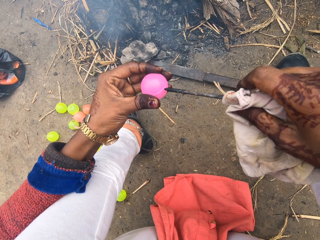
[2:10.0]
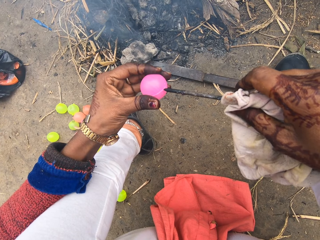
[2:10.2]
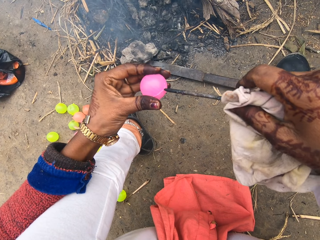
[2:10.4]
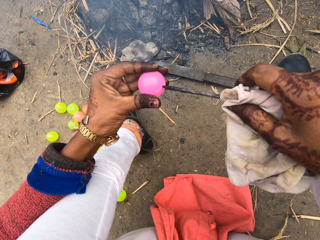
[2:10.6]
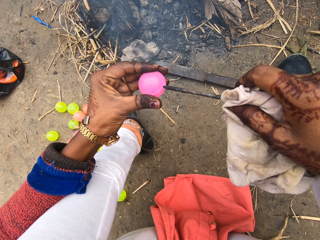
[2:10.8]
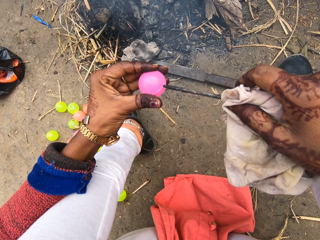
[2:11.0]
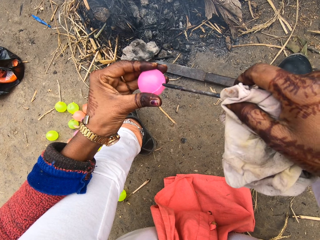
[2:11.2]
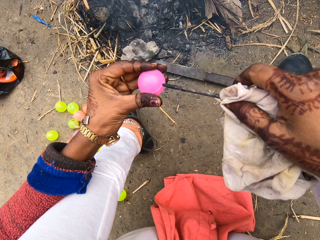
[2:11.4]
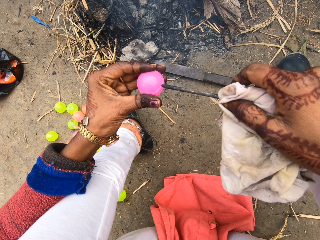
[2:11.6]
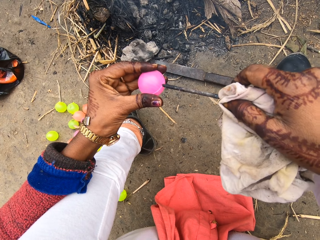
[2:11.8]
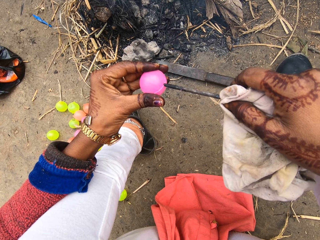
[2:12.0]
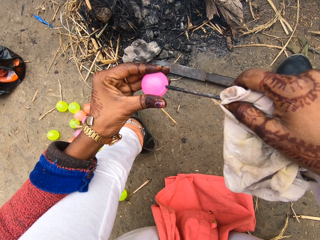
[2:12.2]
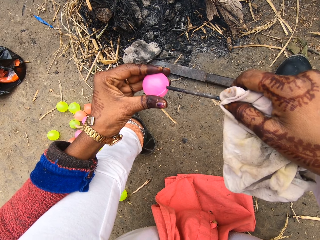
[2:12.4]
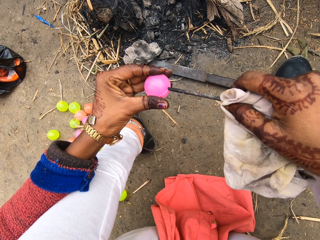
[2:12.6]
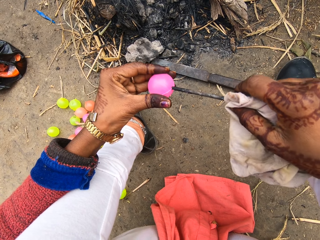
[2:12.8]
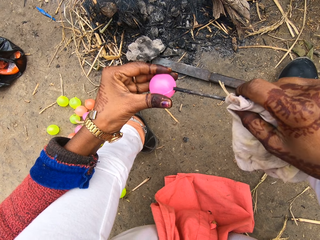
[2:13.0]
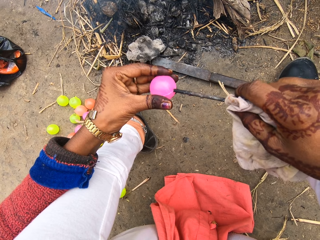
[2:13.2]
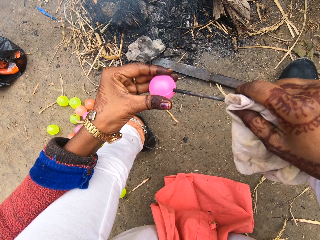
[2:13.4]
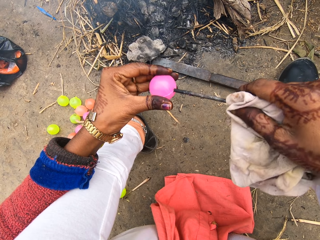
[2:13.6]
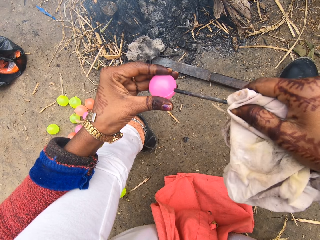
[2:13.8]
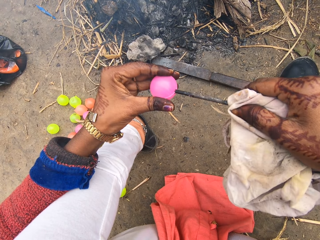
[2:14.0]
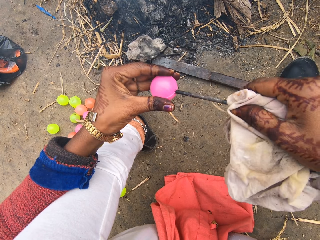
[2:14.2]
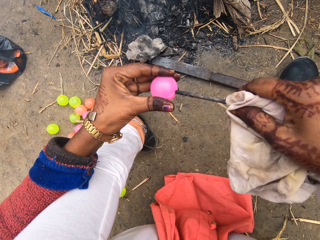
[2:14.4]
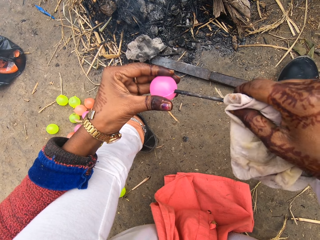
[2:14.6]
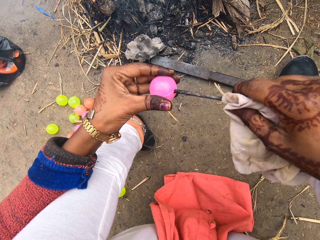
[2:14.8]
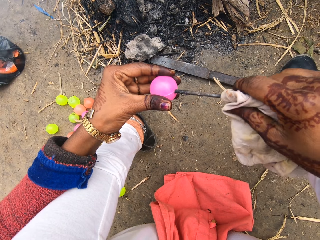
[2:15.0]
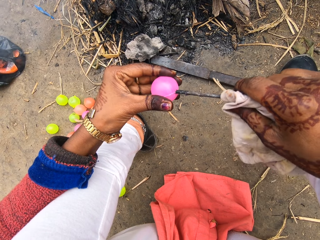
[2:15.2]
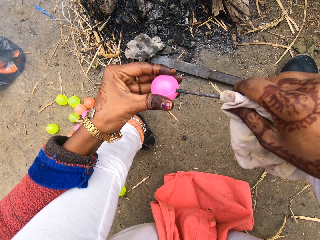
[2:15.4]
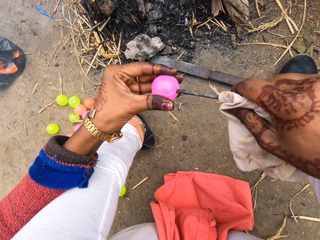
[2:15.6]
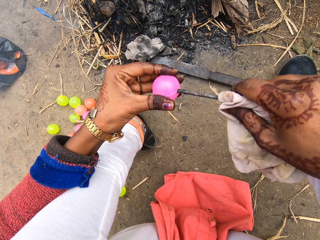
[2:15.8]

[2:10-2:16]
The camera wearer inserts the nail in the chi ball.

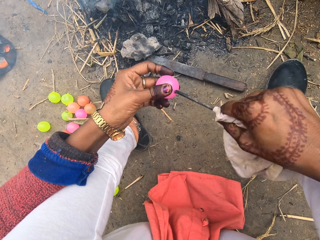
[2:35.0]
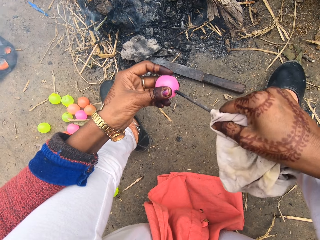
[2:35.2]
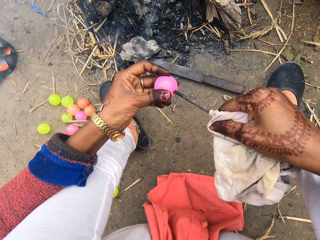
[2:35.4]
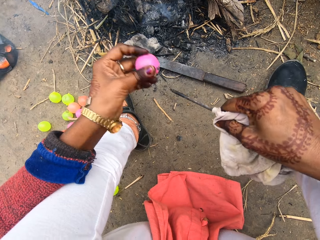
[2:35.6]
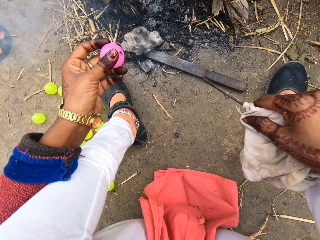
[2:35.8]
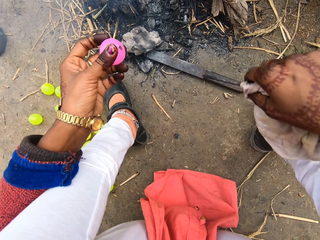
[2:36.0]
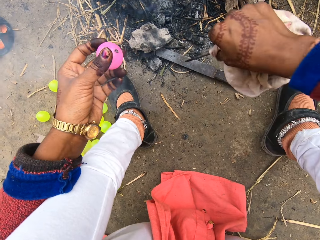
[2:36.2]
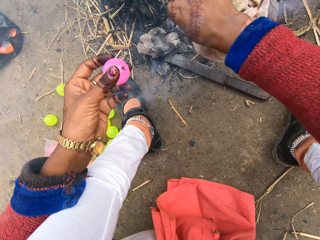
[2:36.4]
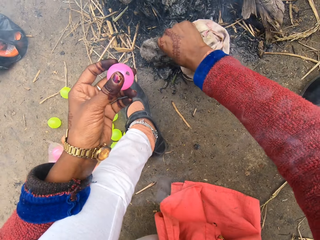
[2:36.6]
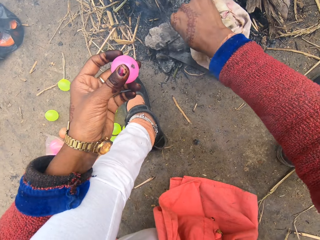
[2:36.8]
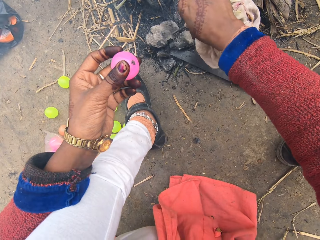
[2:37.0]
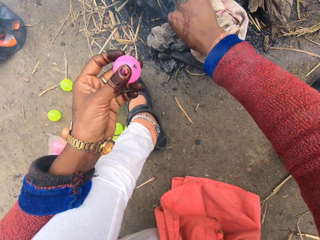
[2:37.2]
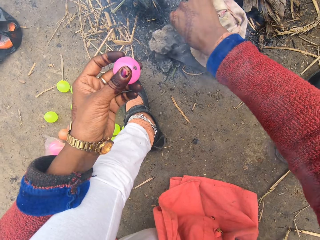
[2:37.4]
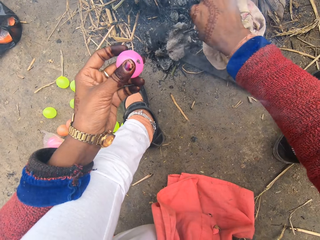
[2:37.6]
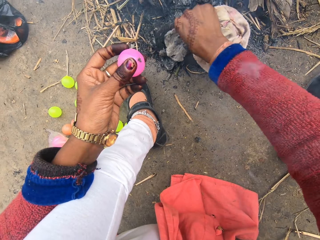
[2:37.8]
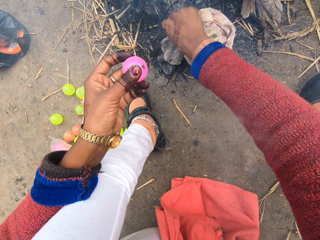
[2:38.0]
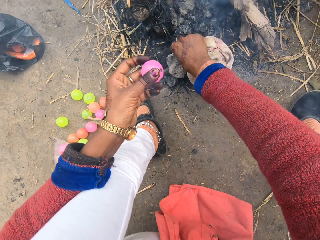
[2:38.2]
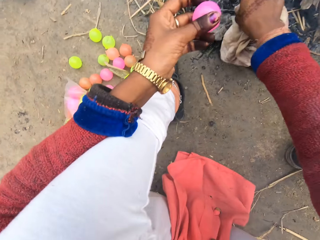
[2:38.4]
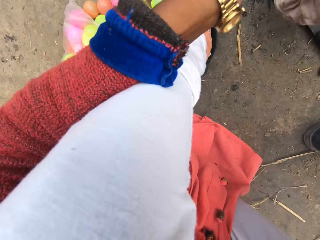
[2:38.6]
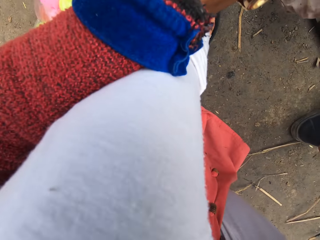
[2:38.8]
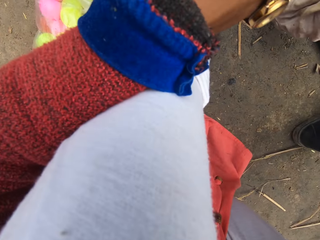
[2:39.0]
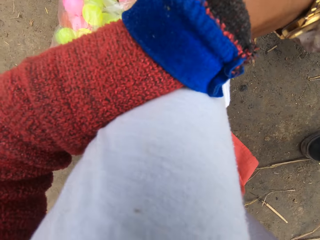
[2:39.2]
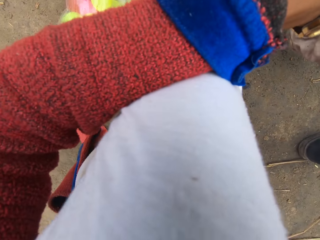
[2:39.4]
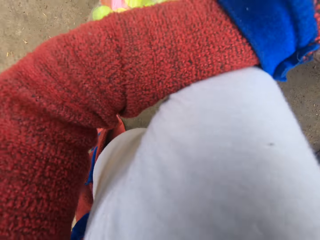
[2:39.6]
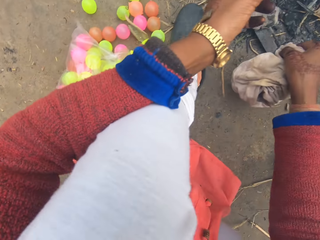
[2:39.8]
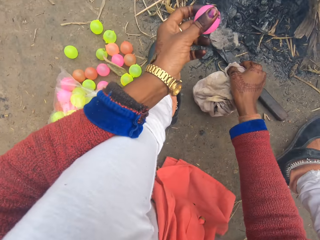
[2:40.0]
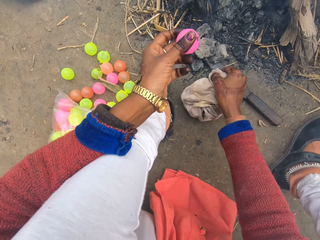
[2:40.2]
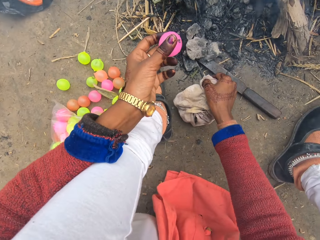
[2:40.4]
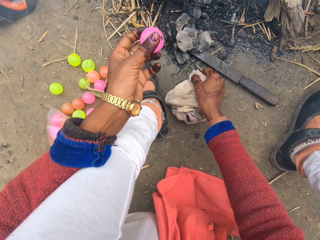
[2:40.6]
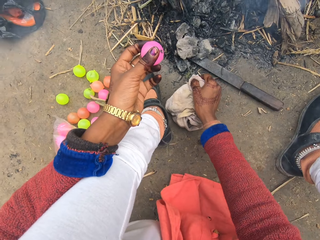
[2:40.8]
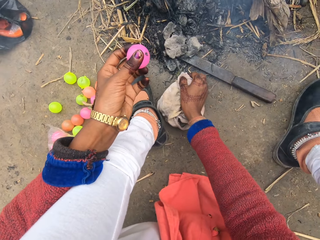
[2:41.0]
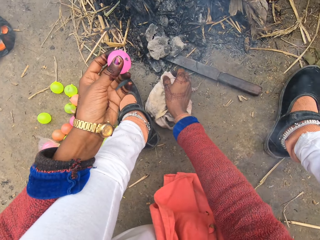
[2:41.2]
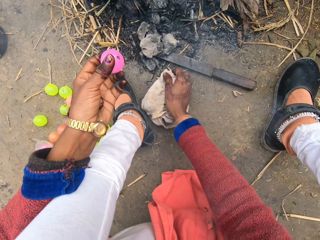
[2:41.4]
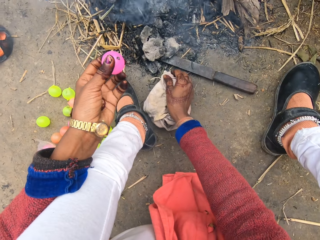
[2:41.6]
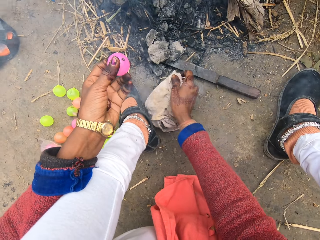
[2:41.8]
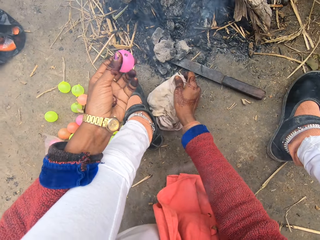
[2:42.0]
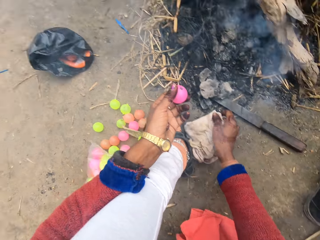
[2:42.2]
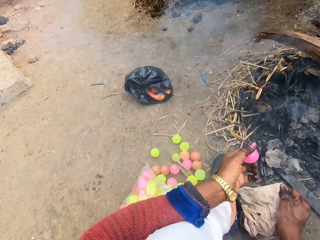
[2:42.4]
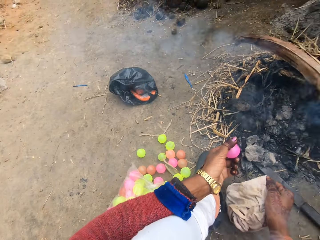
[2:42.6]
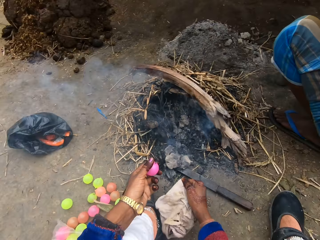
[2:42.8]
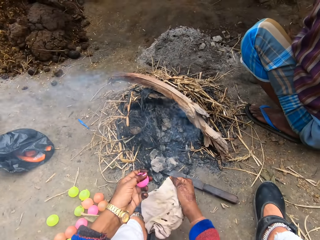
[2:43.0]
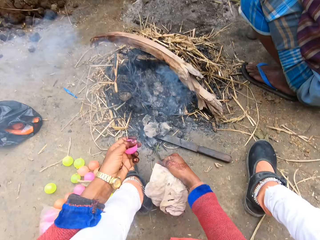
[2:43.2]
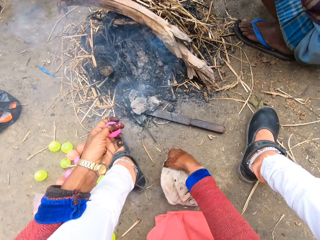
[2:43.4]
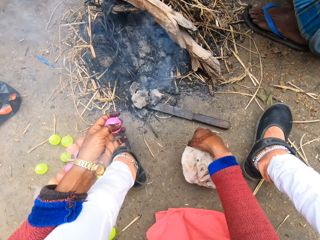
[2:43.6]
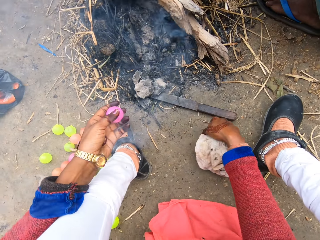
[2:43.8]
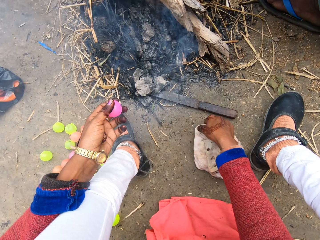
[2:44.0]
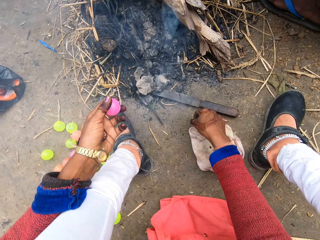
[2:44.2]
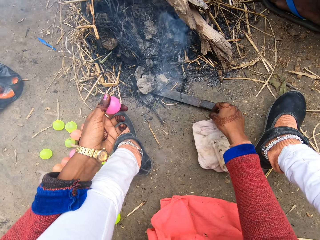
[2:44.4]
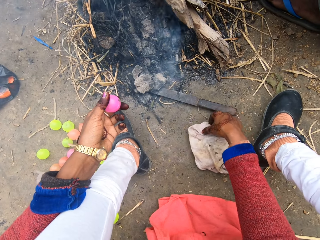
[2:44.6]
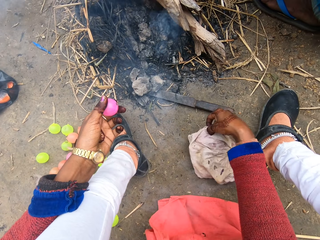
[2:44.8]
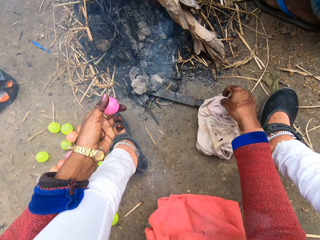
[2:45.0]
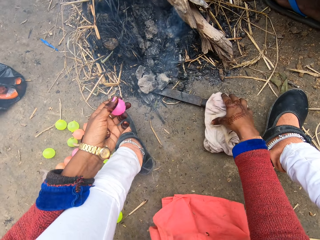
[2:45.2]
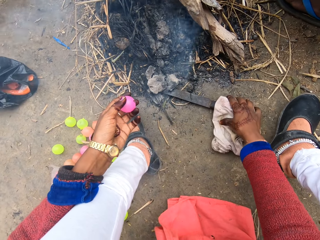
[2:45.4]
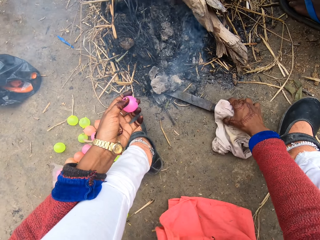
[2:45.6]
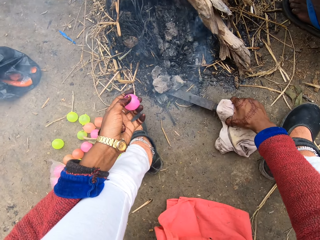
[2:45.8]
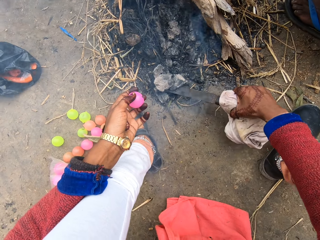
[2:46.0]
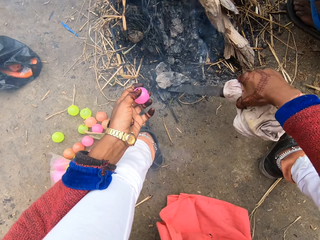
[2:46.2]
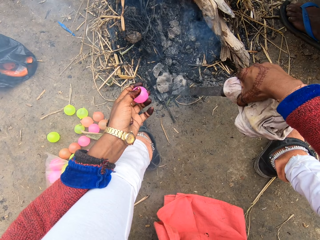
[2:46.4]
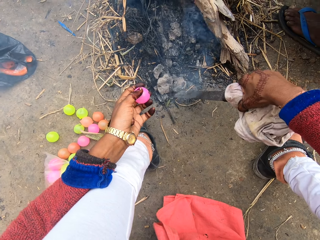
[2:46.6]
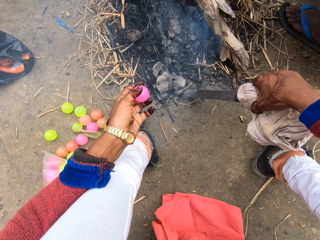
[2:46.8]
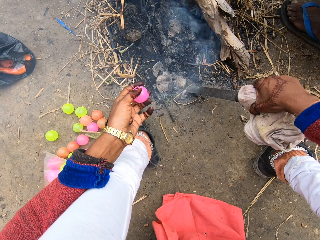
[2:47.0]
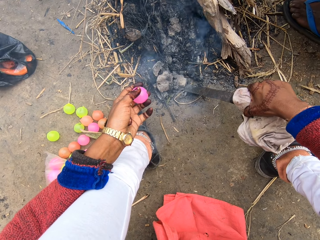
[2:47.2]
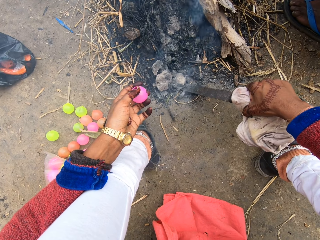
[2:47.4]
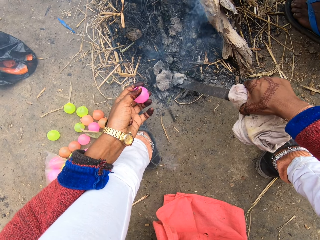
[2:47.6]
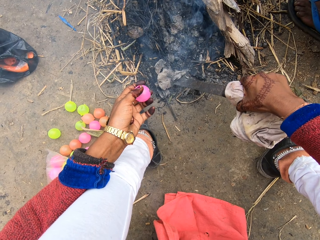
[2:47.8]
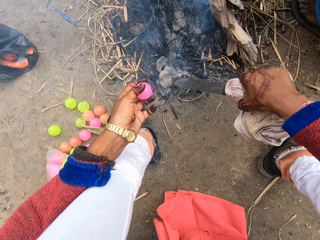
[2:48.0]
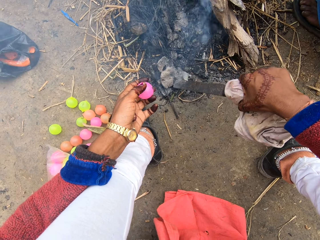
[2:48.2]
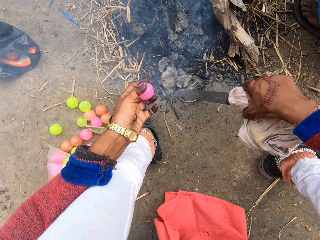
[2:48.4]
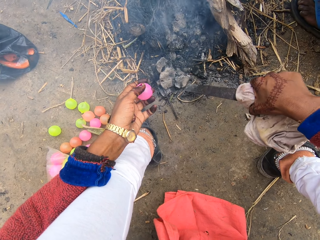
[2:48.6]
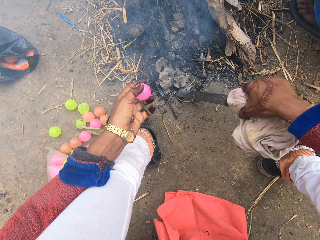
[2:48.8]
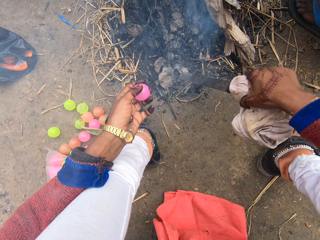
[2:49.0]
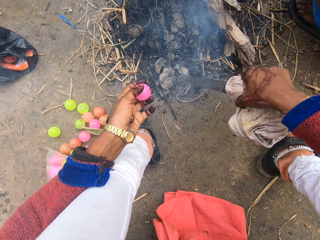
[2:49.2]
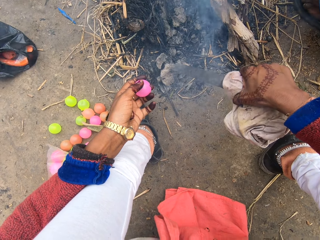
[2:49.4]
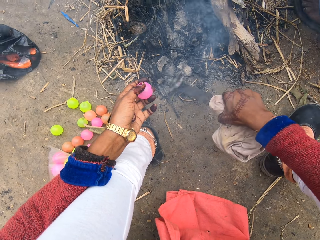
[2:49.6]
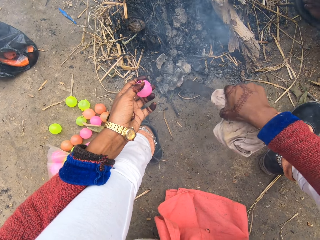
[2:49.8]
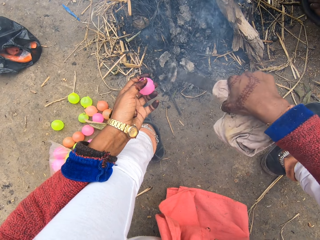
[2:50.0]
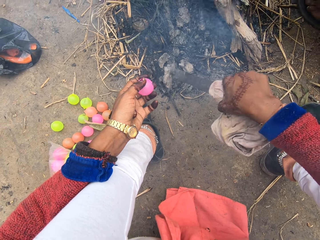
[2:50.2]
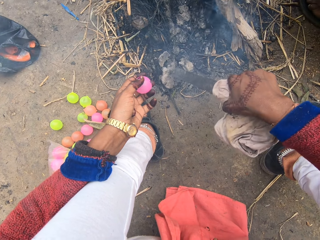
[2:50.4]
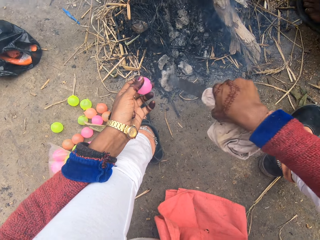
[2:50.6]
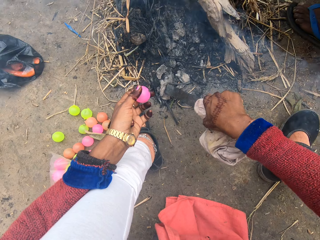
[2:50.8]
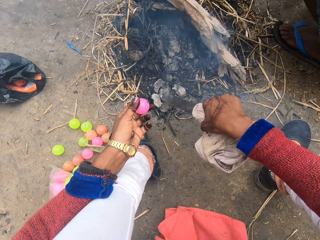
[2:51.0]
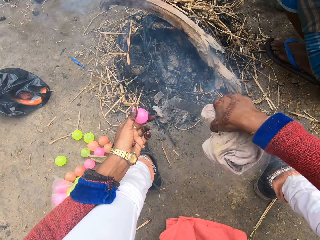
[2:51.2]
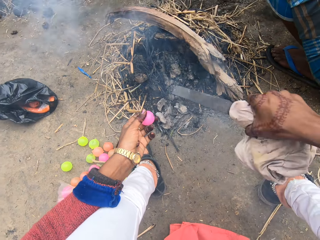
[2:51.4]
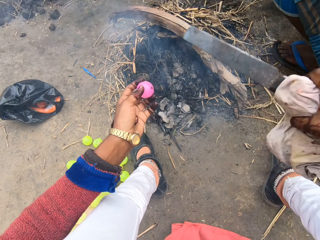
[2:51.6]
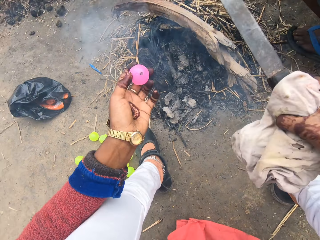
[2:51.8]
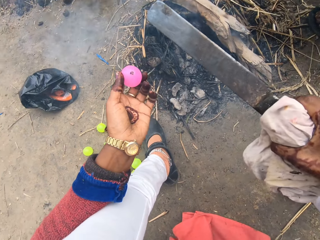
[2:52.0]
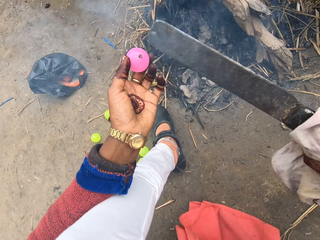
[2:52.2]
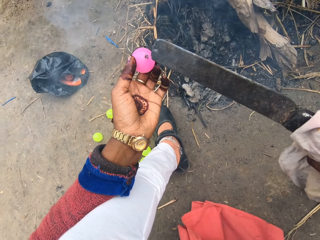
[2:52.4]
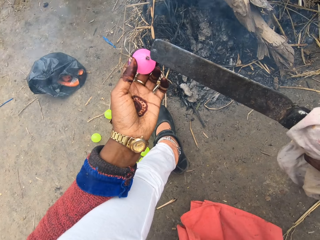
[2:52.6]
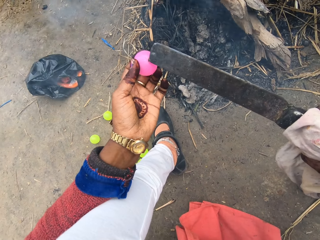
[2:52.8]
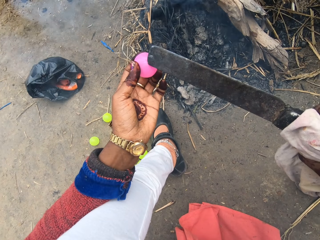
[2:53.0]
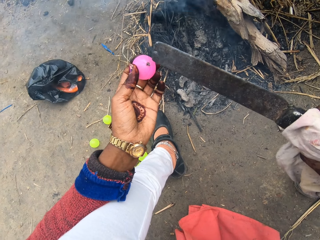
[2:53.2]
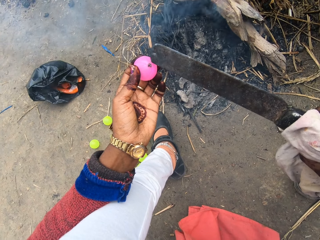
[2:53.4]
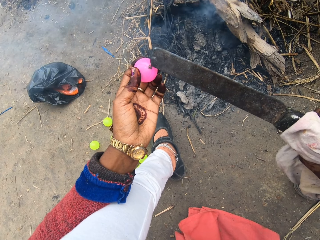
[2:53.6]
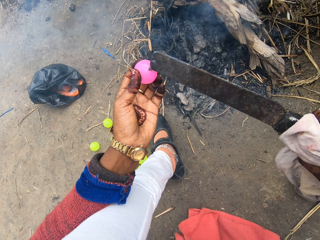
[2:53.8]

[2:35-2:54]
The camera wearer inserts the nail in something. They break coal with the nail. They drop the nail on the ground. They pick up the knife from the ground with the cloth. They move the coal with the knife. They break the coal with the knife.
